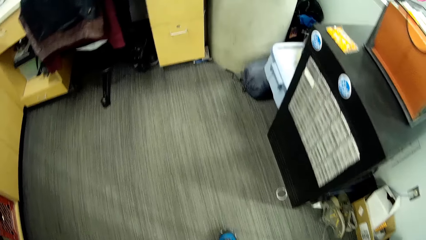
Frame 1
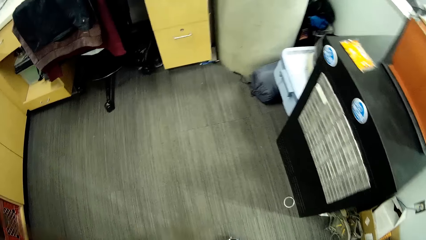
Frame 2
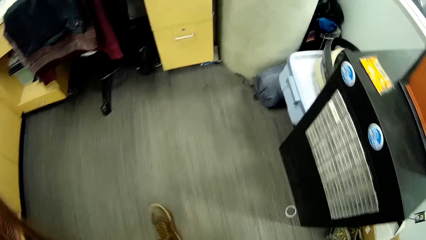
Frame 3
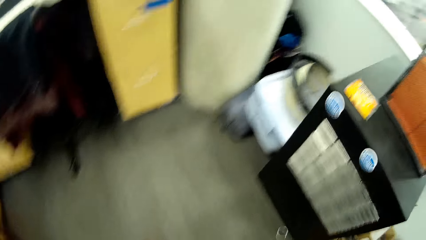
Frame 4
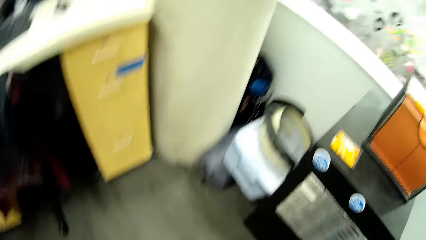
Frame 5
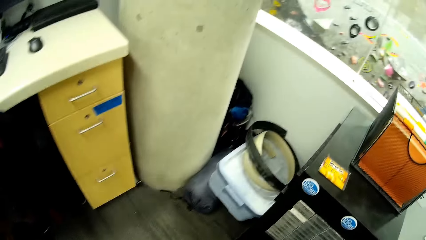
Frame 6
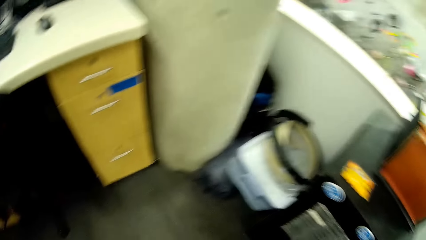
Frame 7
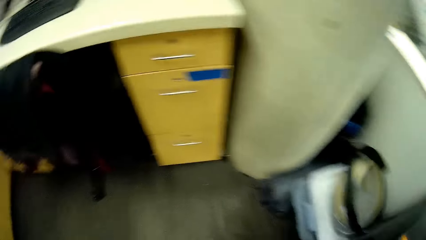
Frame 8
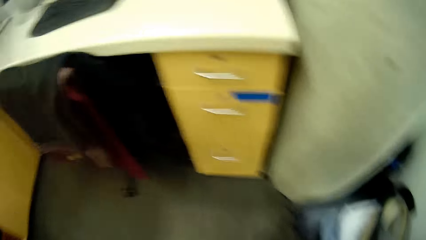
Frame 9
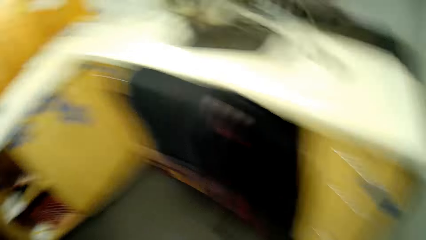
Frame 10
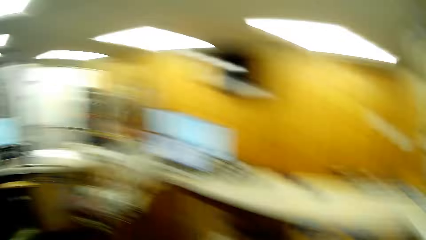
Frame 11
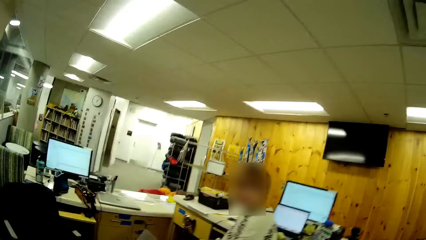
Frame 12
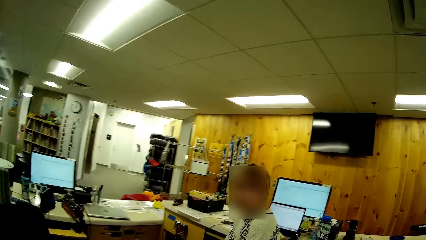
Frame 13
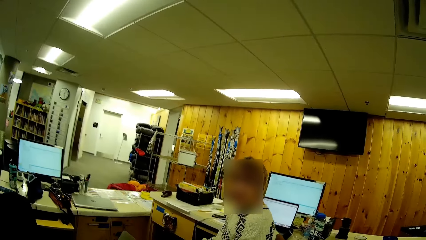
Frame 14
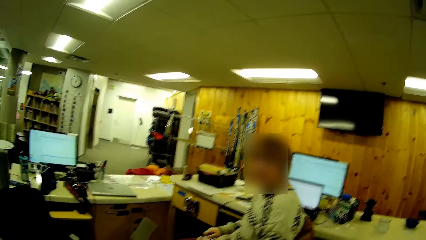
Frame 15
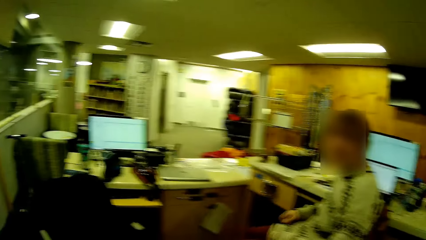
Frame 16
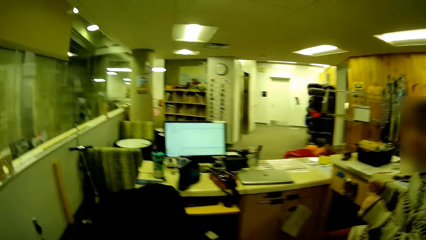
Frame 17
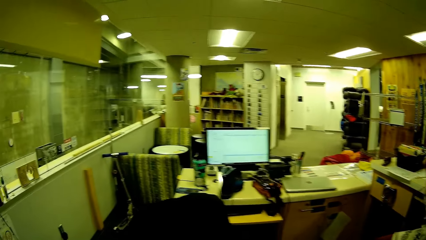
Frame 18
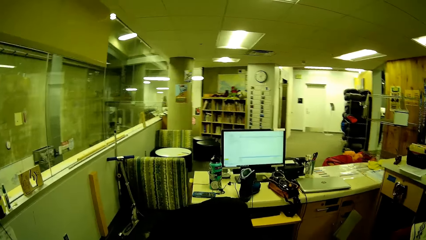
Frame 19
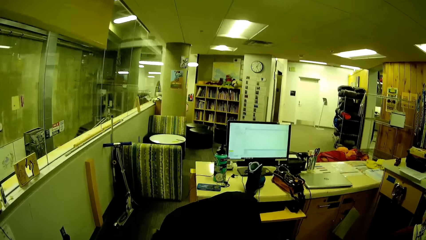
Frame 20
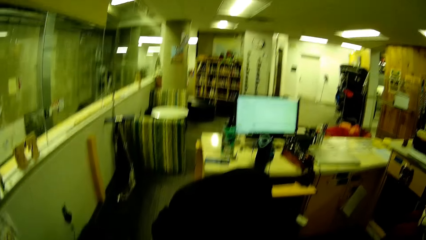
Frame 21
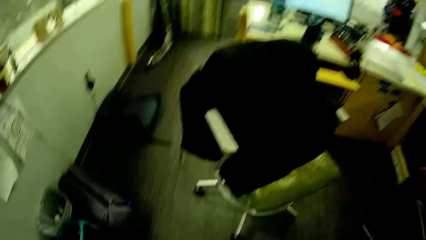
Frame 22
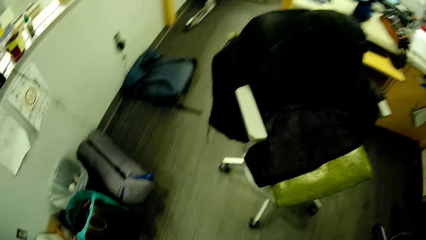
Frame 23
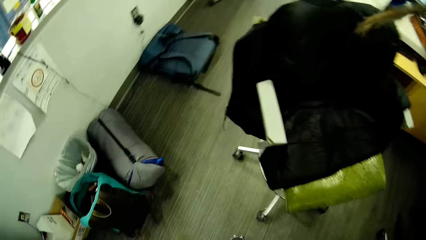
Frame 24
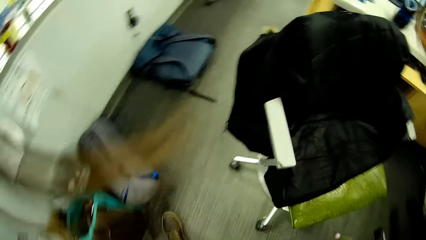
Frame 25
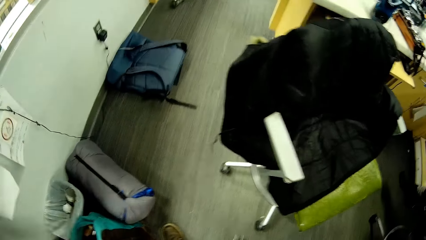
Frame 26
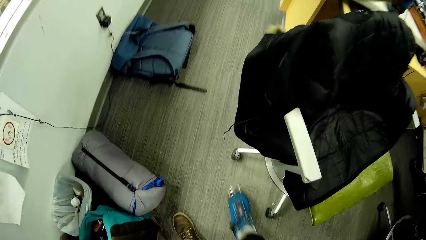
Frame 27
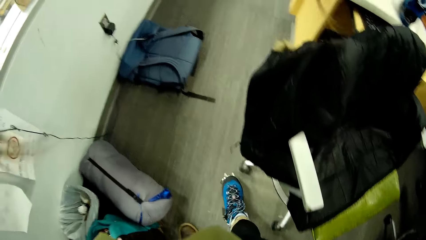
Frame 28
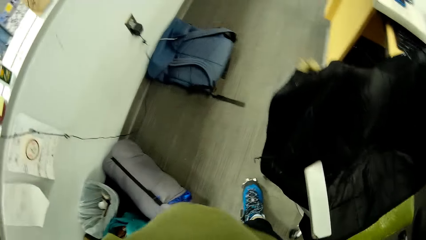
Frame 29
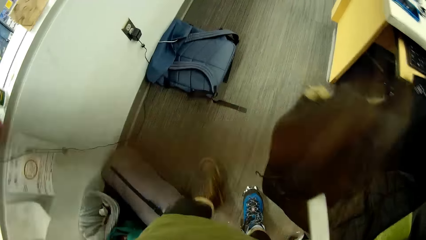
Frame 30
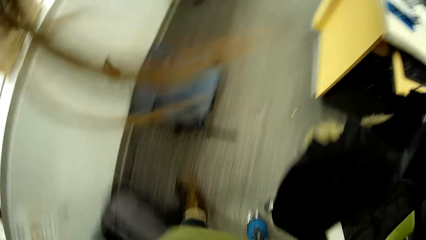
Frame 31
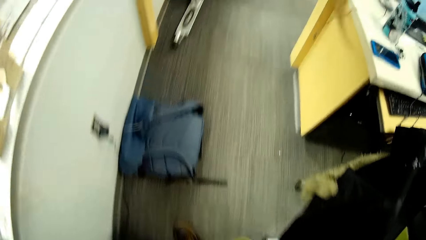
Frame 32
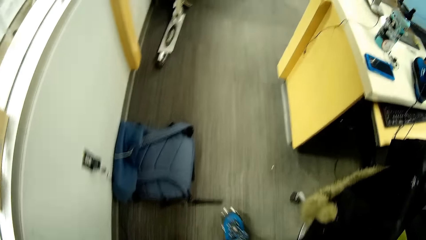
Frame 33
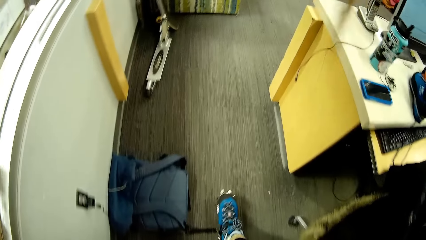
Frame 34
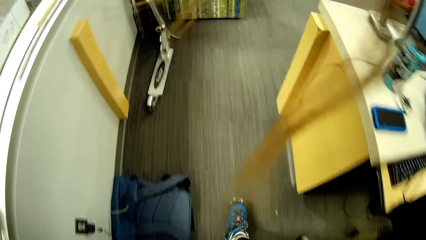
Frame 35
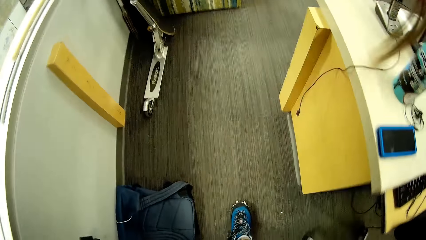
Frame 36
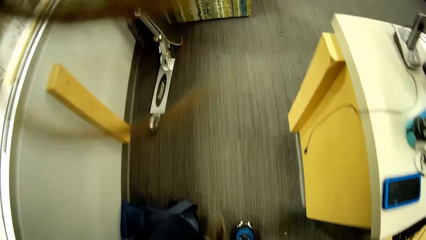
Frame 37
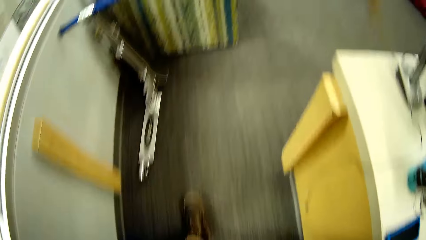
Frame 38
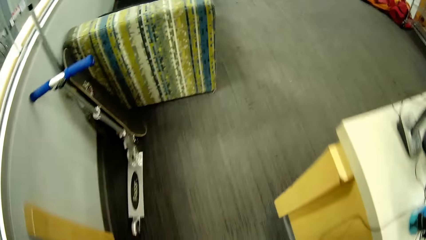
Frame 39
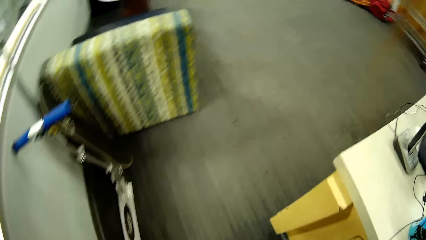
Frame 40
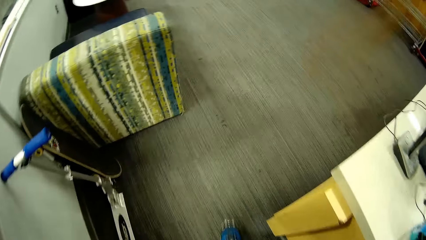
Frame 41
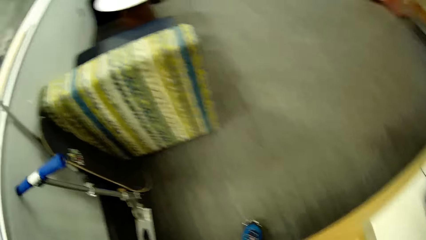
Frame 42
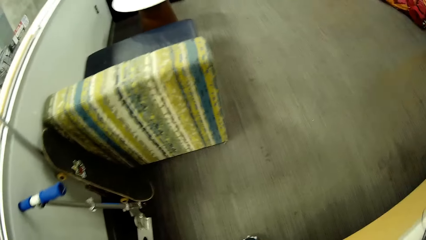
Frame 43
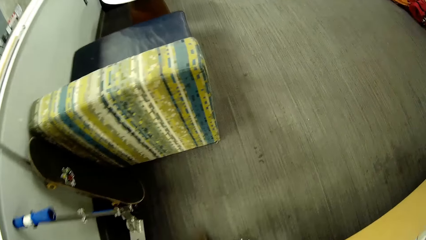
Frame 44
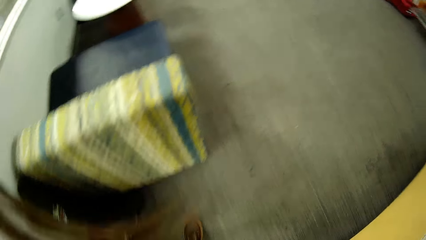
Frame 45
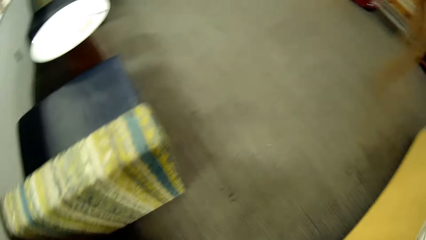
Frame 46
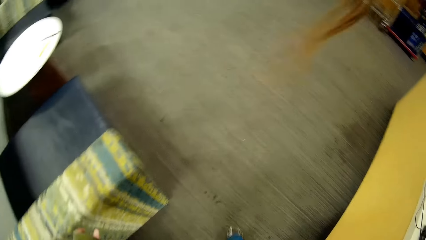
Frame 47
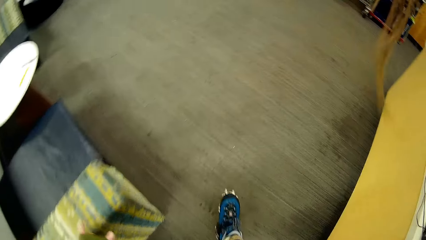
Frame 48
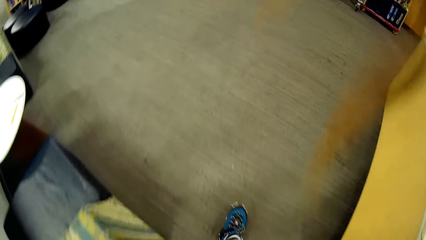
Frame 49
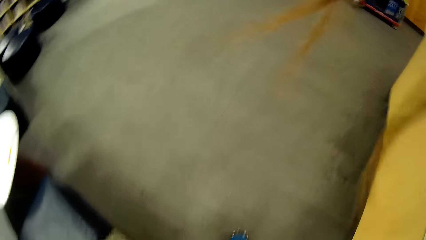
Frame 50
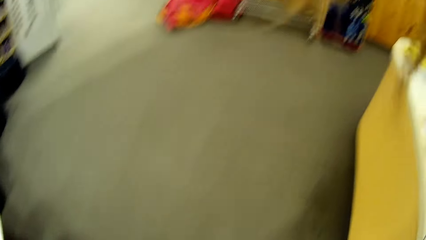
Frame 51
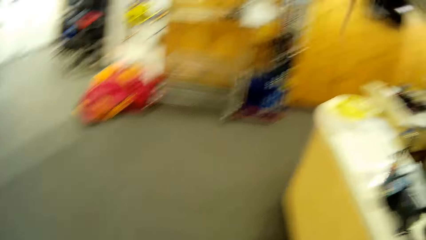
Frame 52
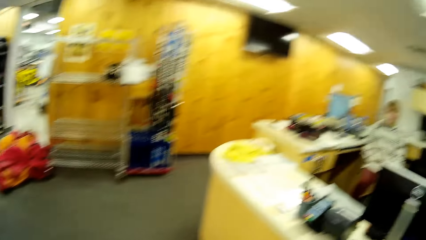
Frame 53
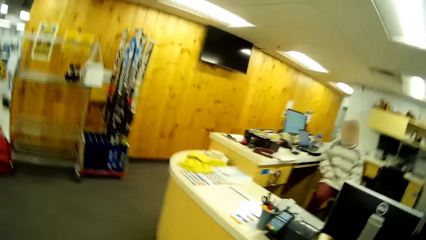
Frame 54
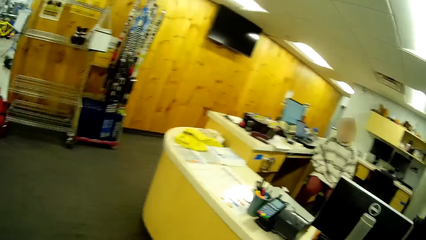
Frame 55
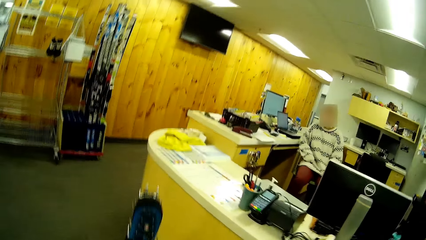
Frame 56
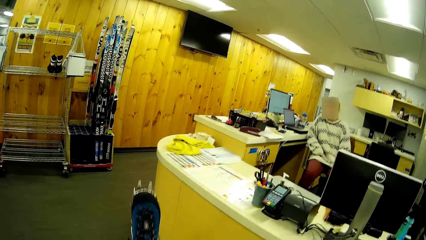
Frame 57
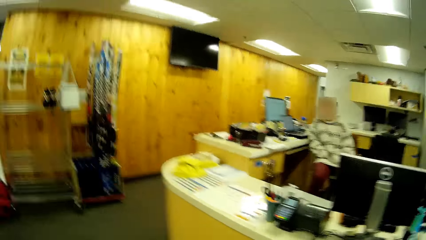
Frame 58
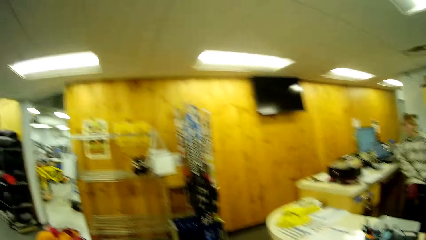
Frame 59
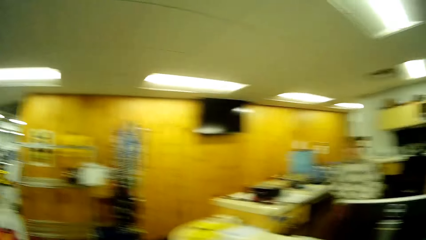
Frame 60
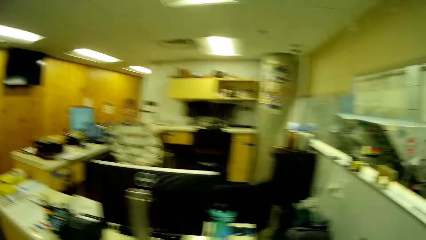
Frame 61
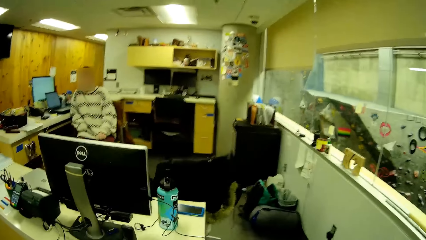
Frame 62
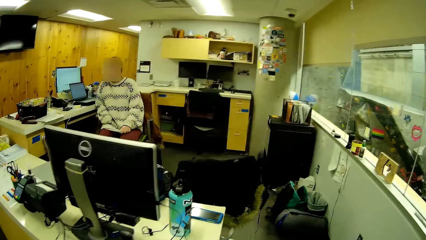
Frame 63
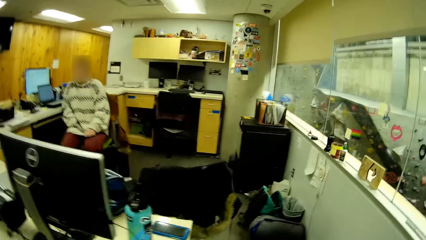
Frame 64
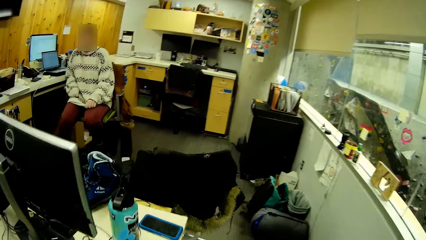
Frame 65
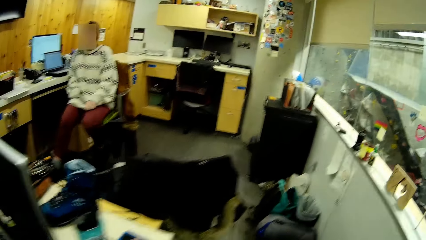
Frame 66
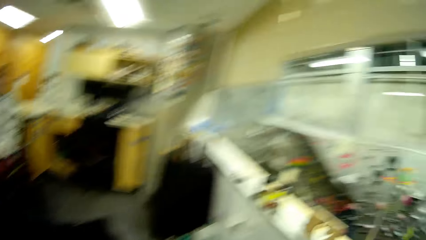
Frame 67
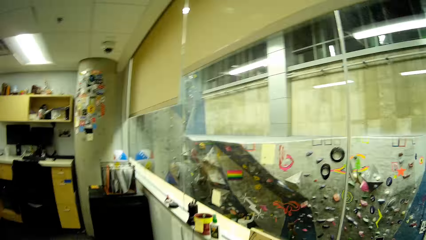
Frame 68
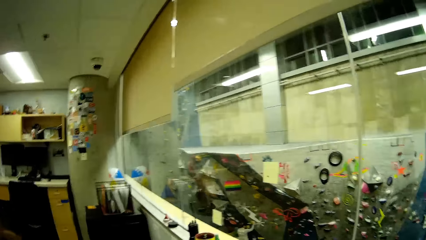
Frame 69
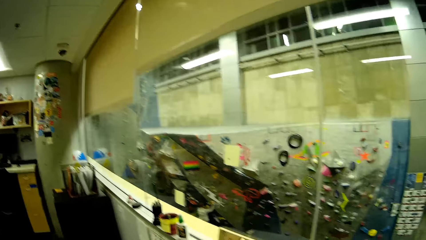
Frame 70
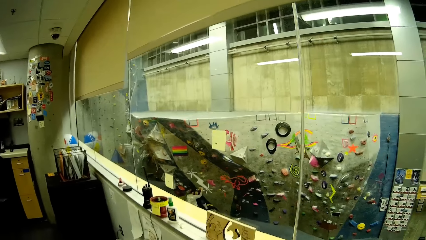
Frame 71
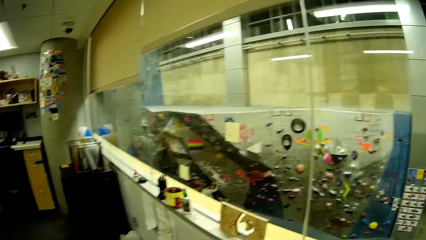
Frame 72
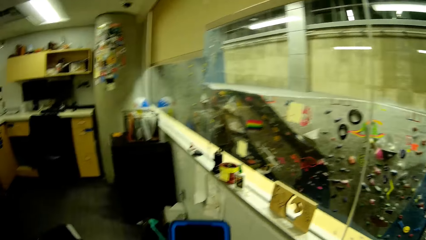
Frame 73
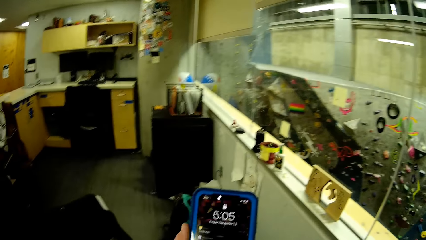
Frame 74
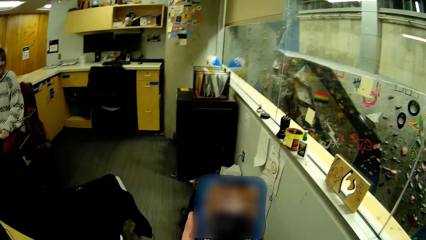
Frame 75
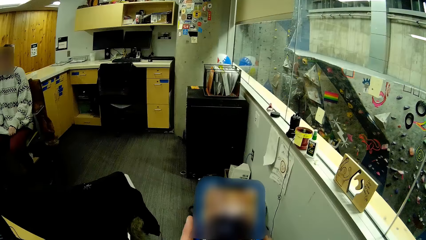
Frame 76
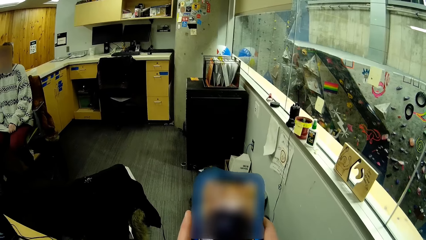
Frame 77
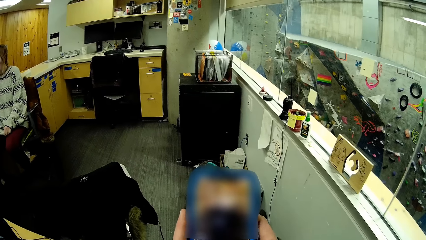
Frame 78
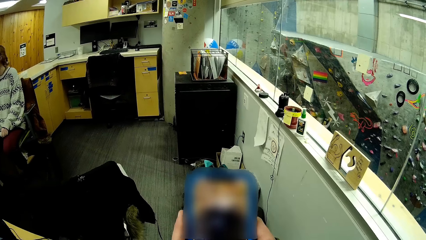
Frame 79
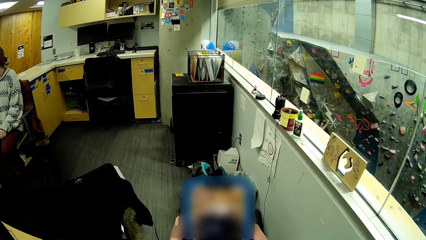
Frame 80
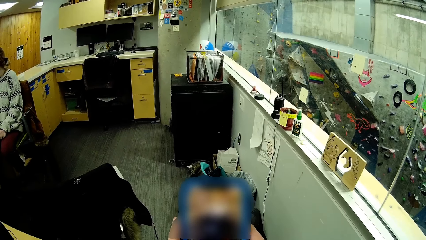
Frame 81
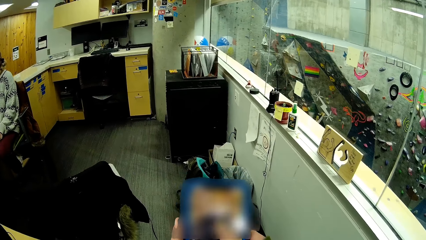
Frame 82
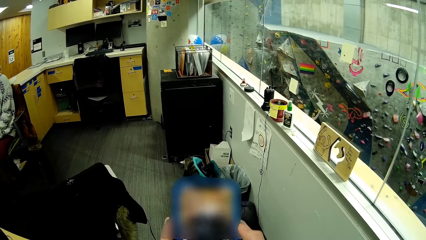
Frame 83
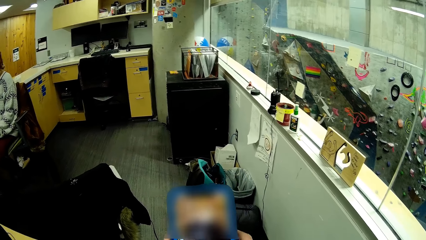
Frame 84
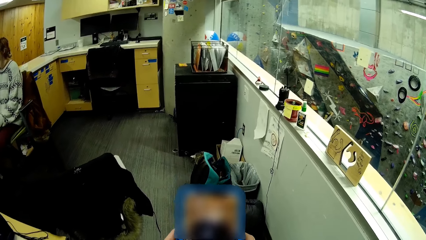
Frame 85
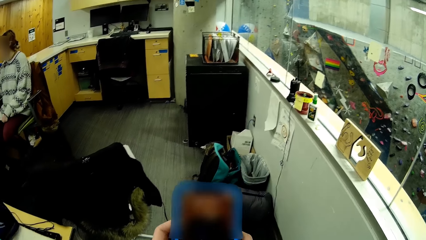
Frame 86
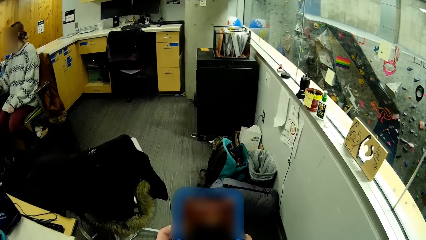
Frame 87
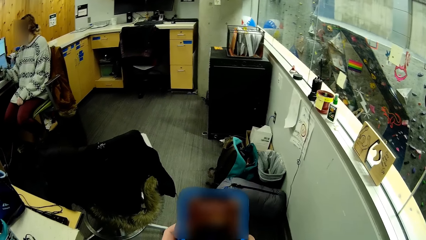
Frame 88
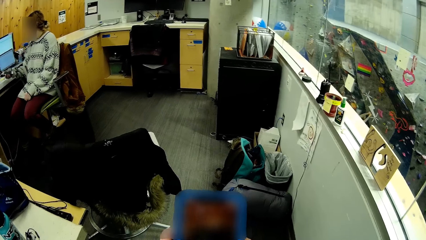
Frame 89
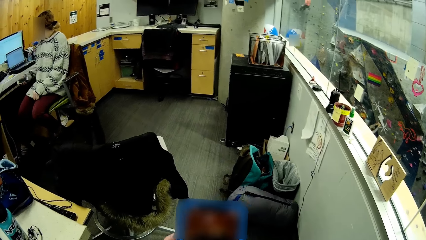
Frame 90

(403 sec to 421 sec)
The camera wearer walks in the room. They dialogue with a person. They operate the mobile phone in the room.
